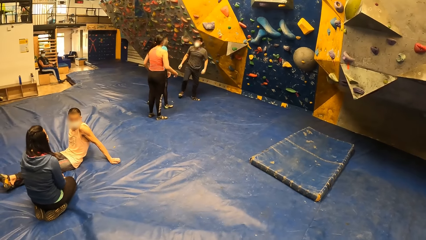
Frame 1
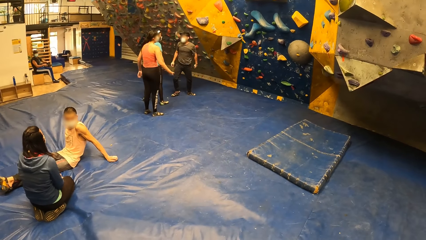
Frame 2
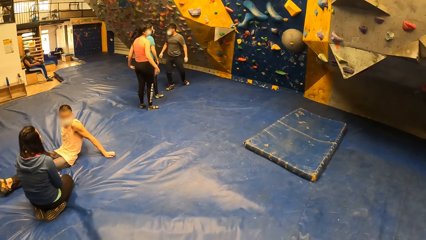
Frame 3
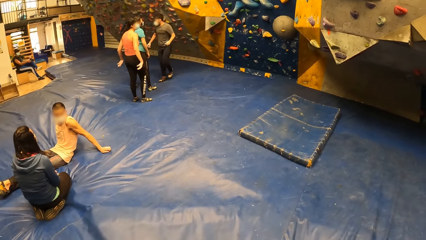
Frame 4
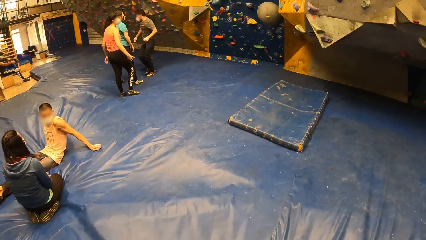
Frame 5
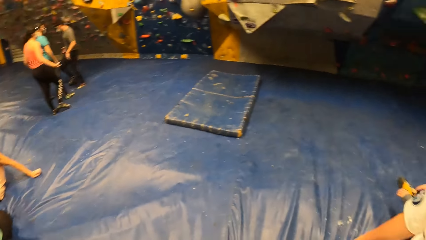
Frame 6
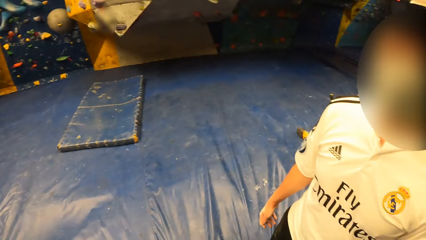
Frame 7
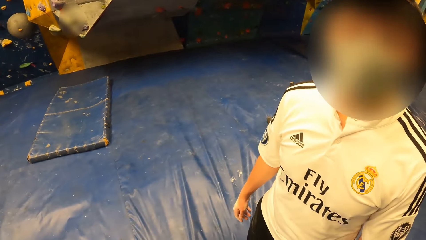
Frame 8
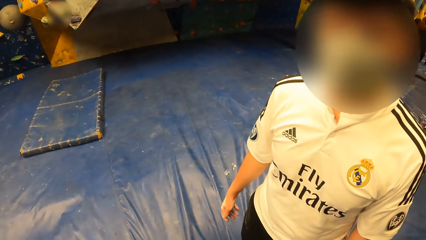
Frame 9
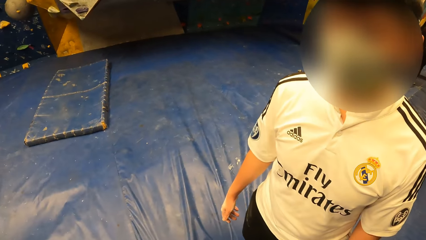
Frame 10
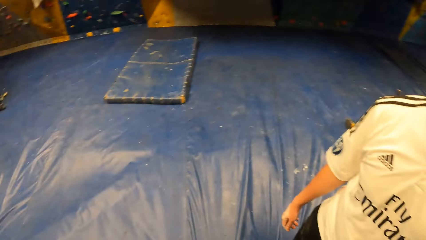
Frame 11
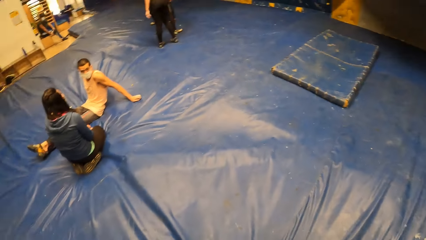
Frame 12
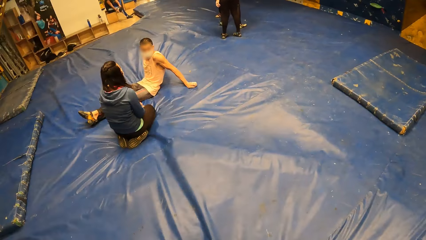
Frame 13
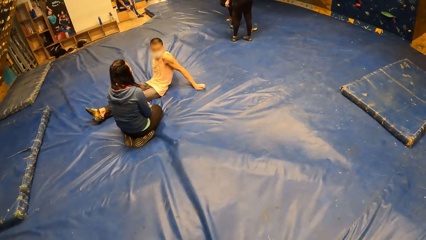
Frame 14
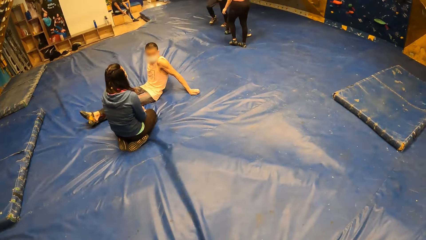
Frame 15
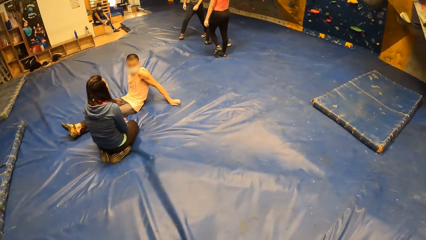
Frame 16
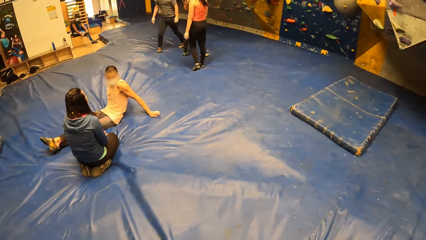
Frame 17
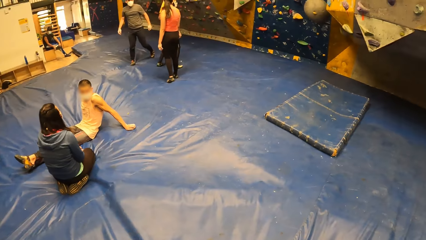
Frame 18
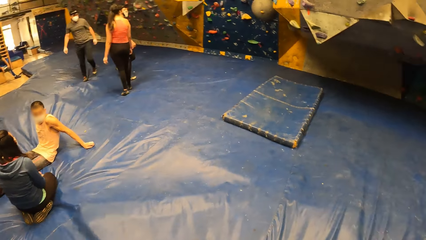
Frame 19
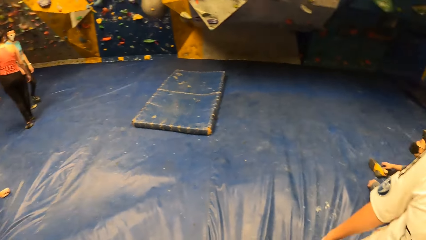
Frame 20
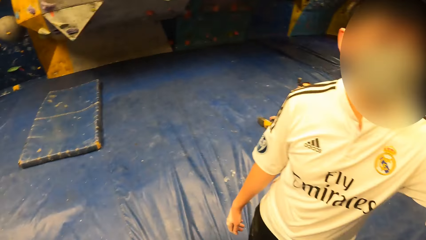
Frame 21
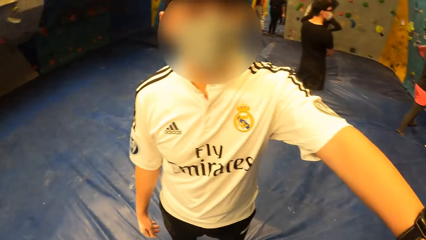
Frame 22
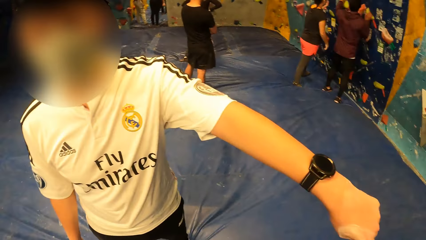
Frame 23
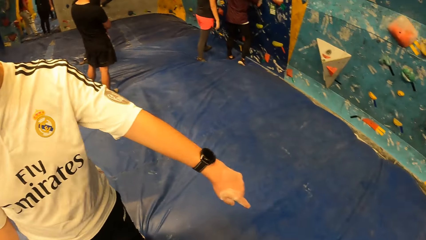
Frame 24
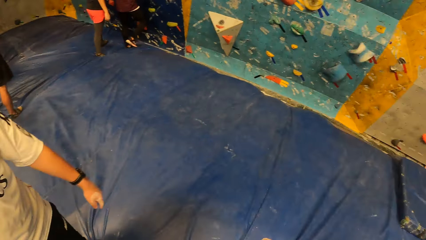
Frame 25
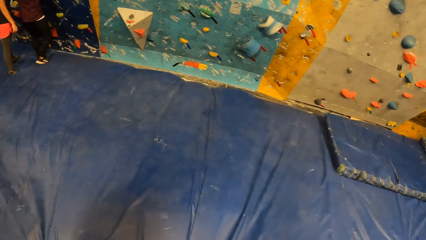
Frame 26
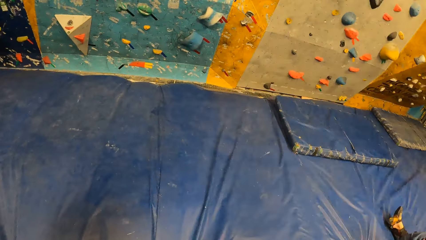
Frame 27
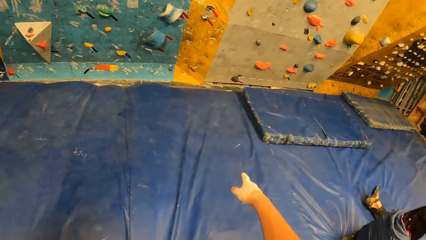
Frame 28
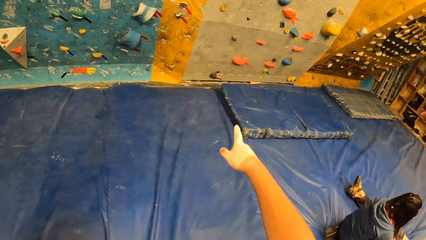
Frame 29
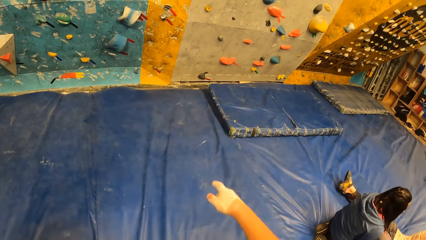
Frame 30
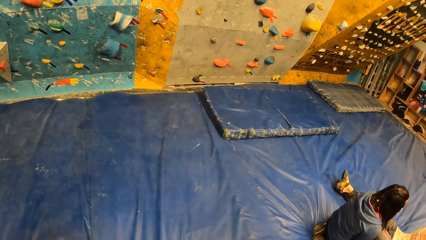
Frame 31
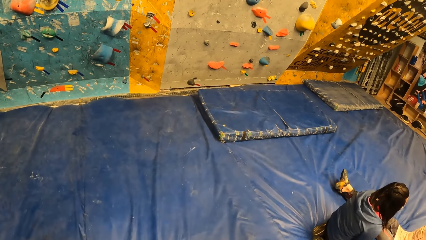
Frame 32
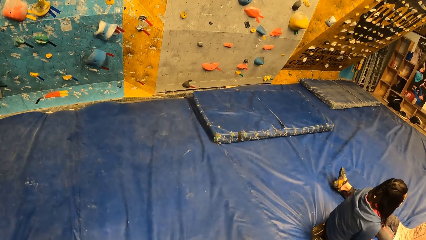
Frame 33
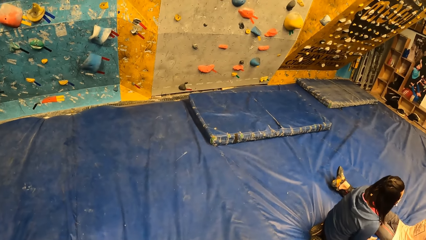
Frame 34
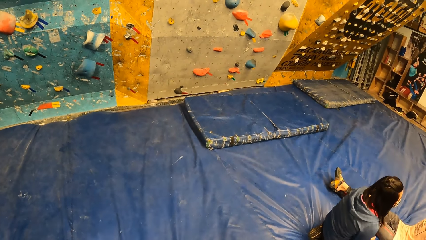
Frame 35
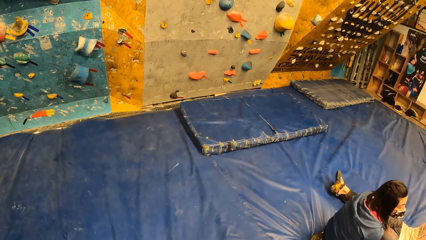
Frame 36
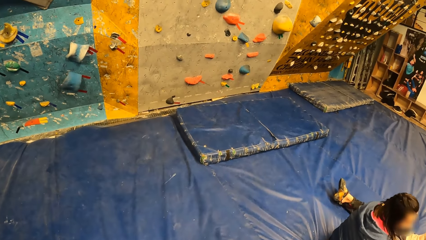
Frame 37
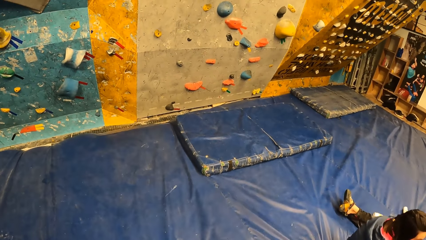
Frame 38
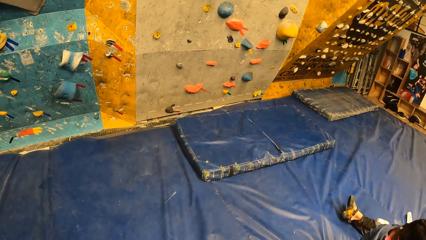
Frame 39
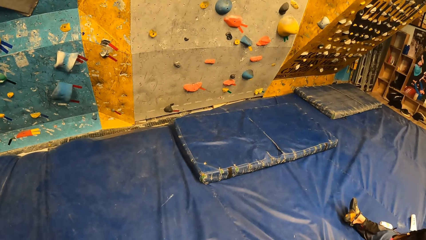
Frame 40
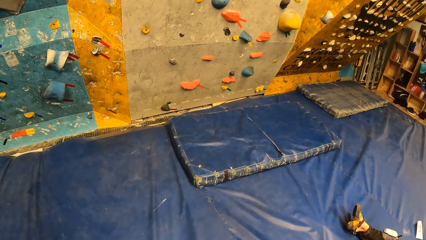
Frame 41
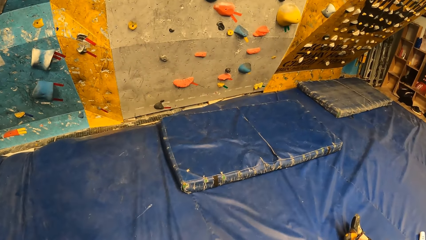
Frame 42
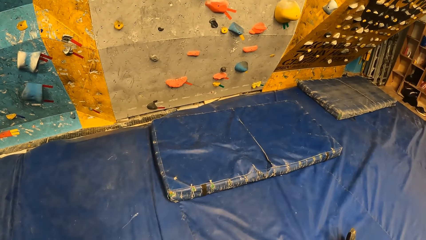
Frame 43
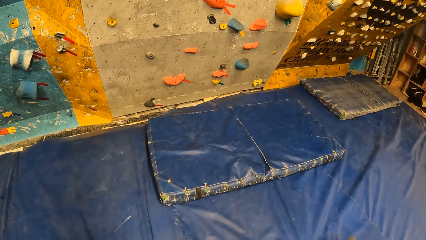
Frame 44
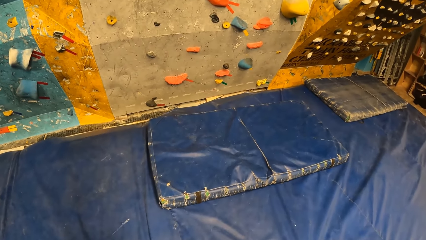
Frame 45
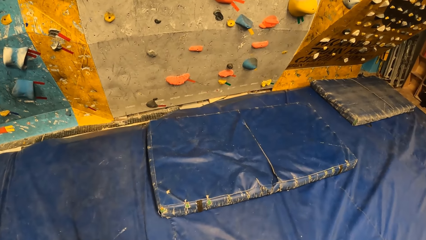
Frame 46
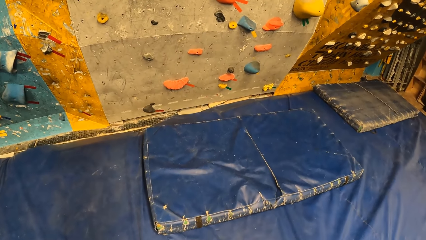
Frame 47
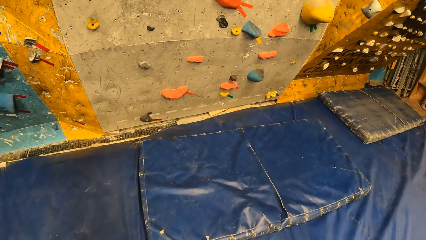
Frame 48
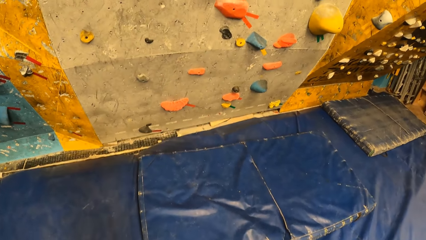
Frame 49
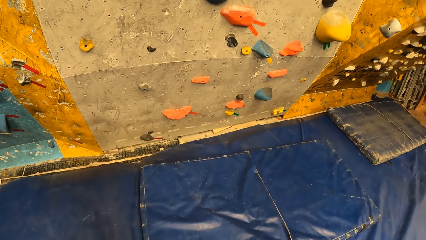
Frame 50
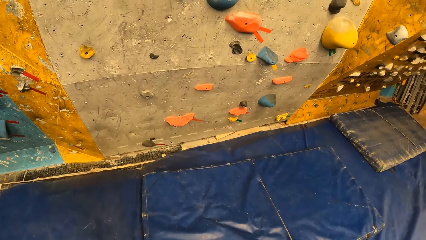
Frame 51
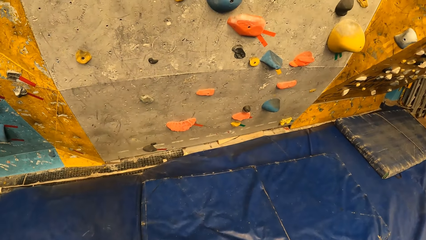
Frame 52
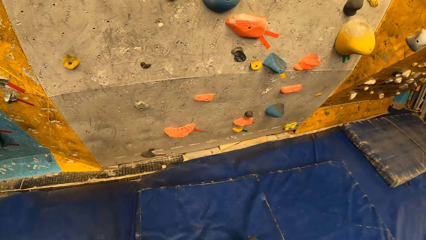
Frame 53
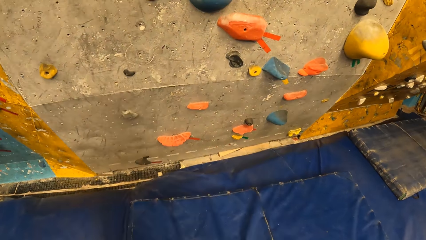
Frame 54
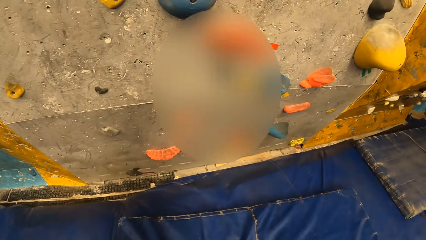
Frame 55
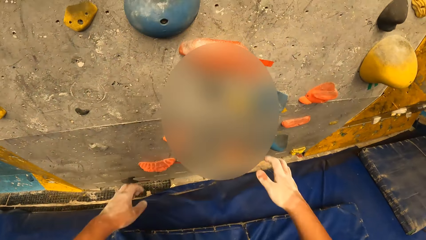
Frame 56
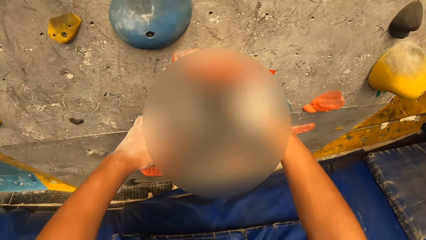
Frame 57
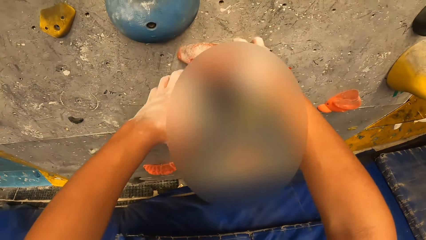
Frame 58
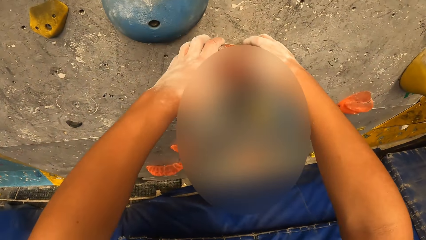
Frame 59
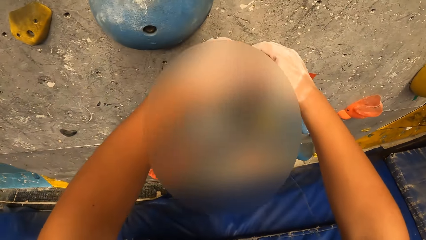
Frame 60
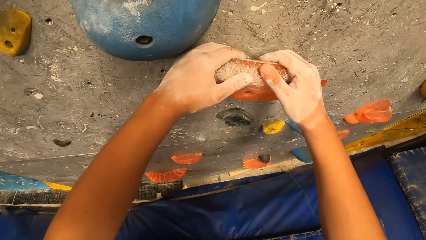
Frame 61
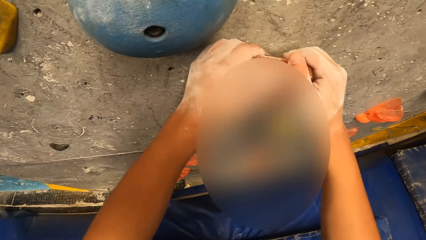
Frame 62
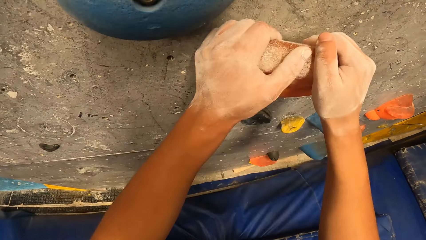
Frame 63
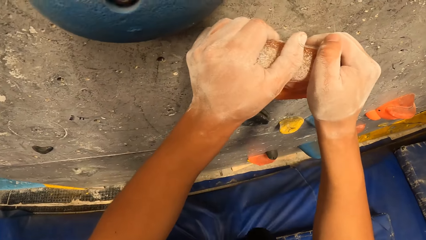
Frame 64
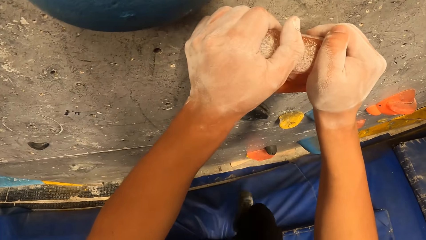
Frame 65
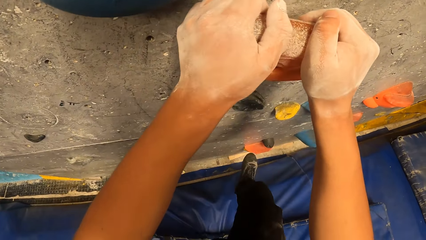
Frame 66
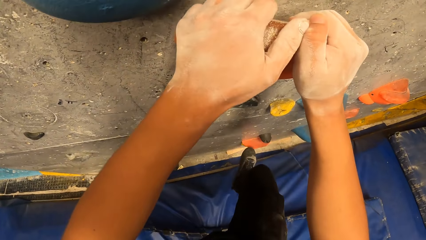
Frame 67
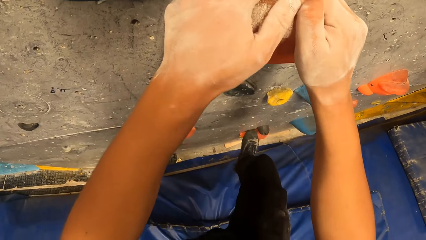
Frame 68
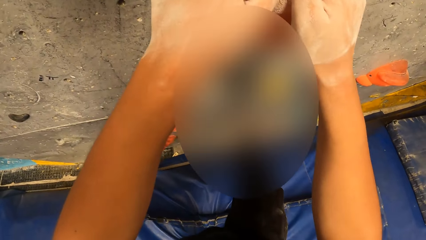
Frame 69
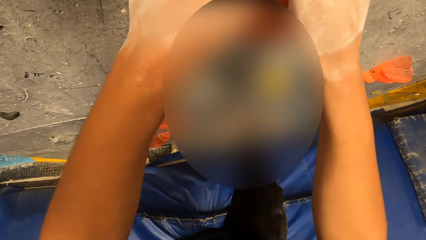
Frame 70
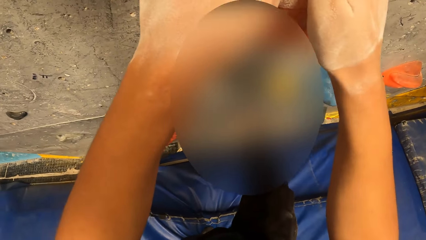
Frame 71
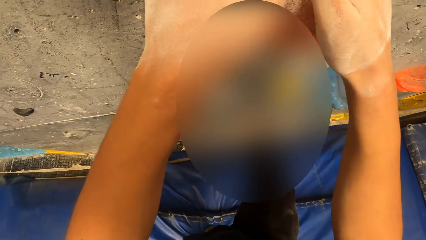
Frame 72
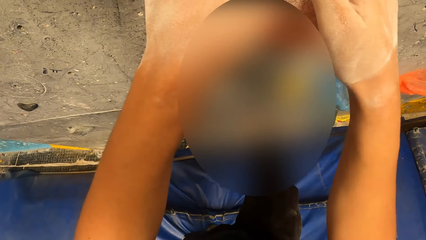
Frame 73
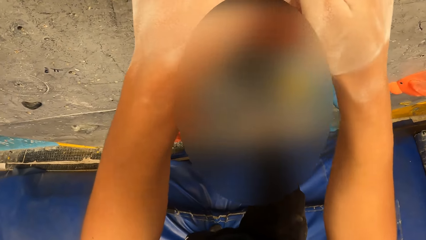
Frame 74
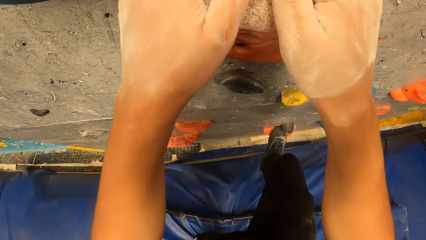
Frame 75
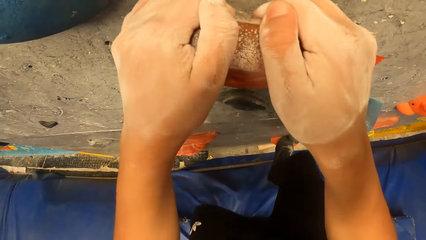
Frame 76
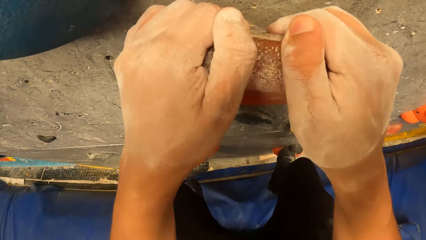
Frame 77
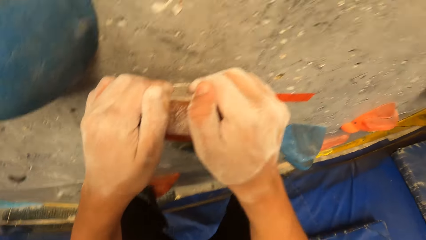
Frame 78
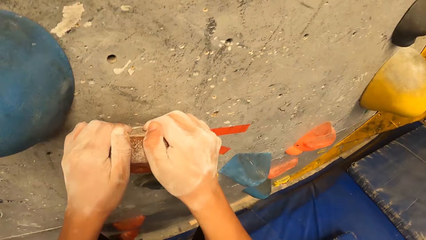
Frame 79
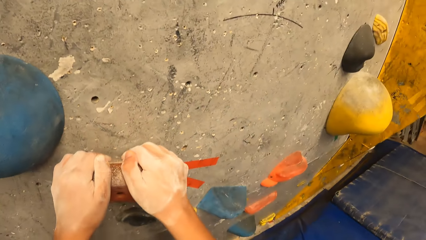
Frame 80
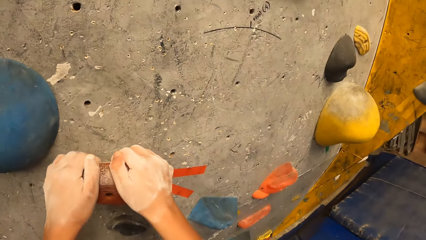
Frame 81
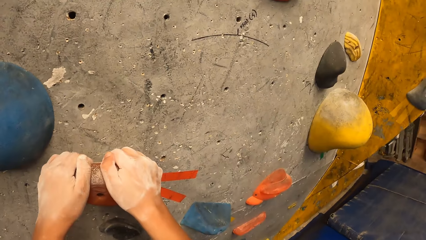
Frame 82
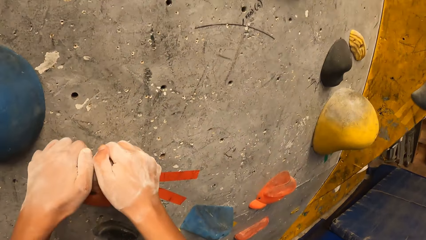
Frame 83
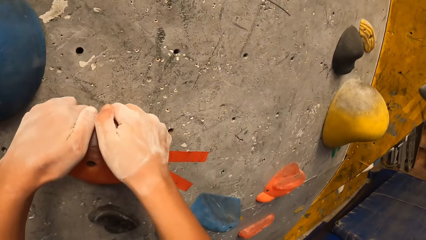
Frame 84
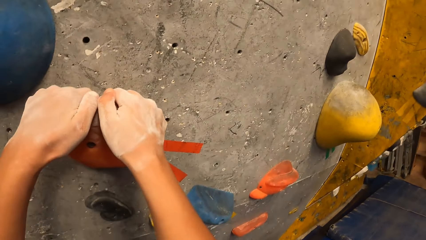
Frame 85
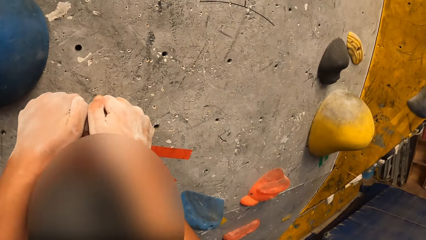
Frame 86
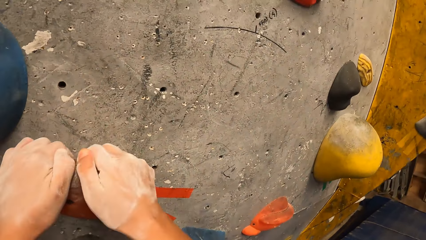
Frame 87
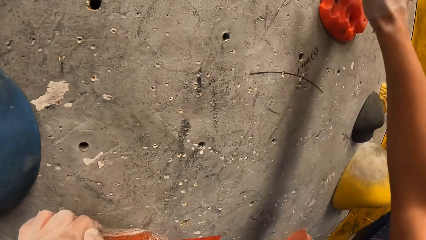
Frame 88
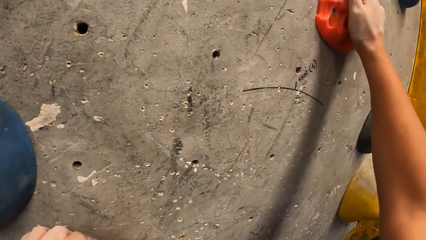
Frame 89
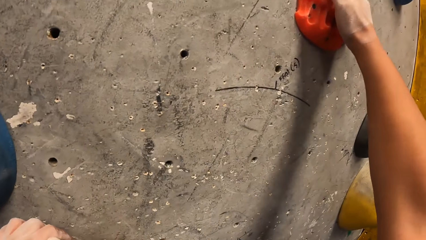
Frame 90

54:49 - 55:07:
A woman wiggles both hands. The camera wearer looks at a man. He looks at the colleagues and turns around. He points to the bouldering wall with his right hand. He walks towards the bouldering wall. He climbs the bouldering wall with both hands. He holds the wall grip, steps on the wall grip, and climbs the wall.
